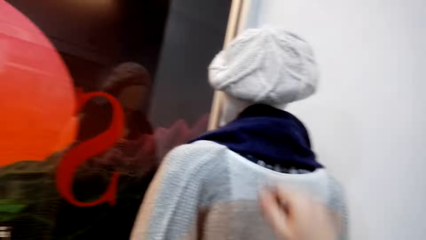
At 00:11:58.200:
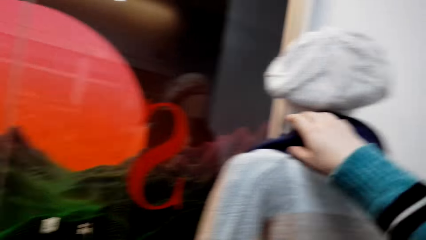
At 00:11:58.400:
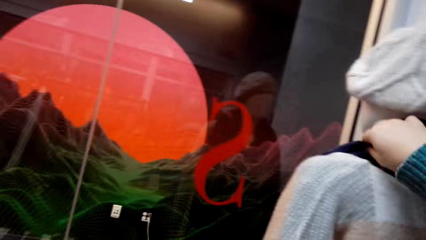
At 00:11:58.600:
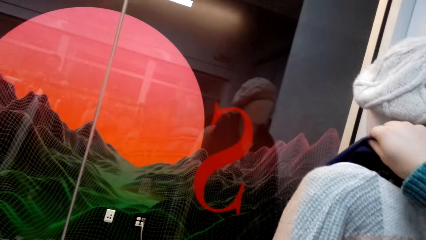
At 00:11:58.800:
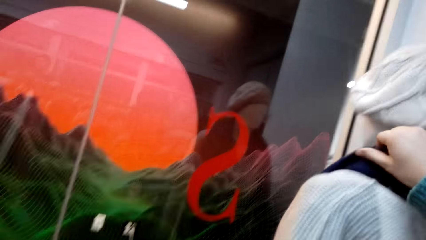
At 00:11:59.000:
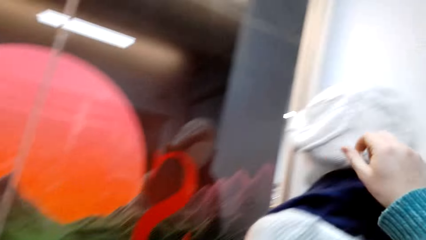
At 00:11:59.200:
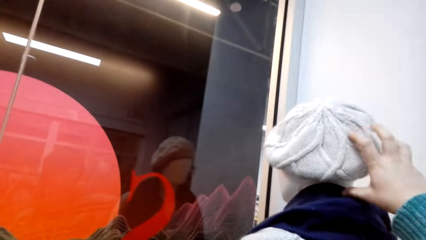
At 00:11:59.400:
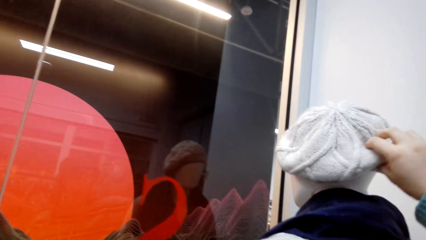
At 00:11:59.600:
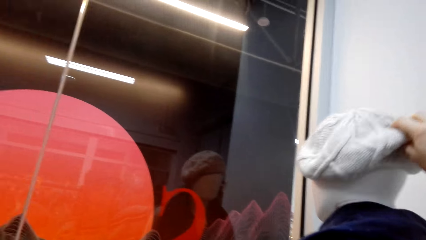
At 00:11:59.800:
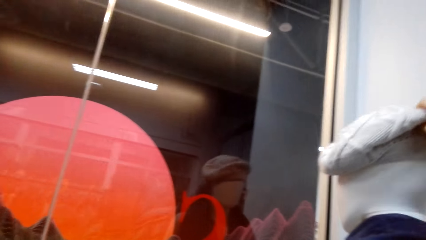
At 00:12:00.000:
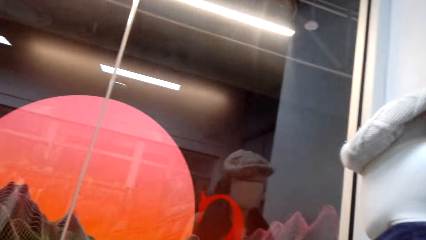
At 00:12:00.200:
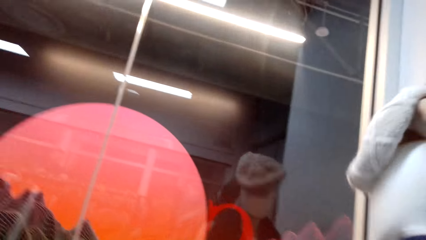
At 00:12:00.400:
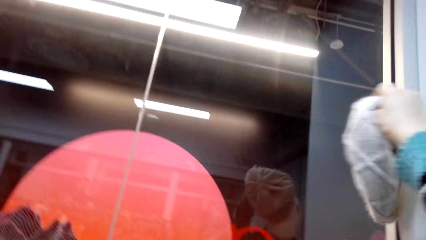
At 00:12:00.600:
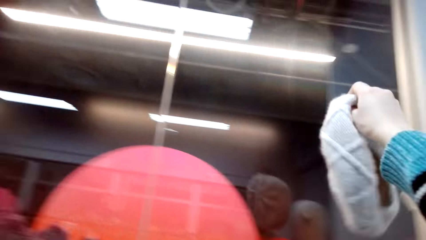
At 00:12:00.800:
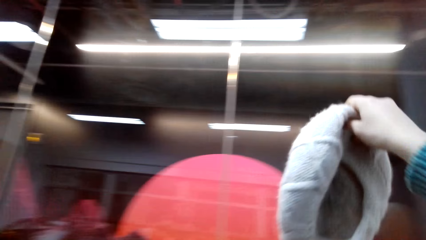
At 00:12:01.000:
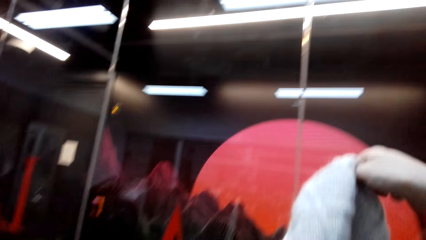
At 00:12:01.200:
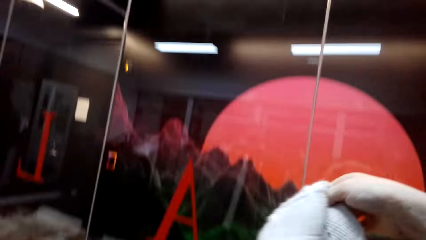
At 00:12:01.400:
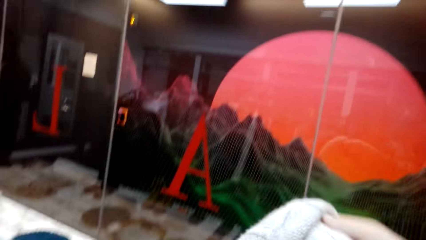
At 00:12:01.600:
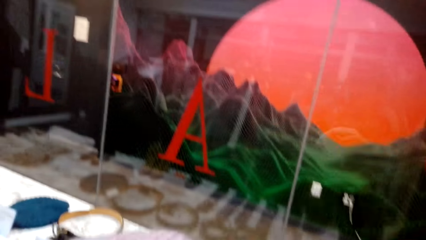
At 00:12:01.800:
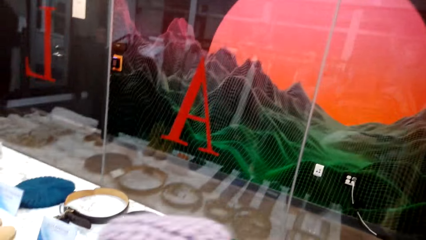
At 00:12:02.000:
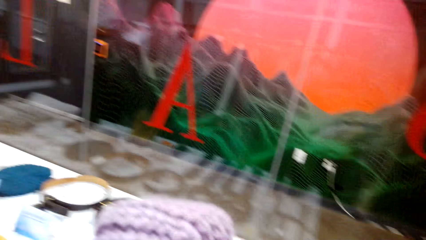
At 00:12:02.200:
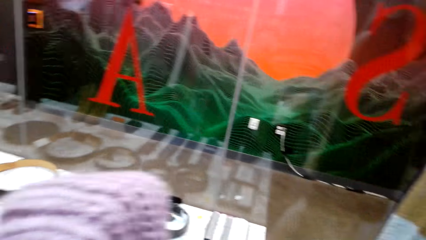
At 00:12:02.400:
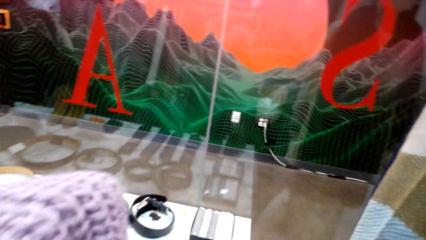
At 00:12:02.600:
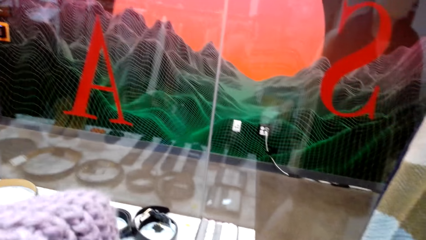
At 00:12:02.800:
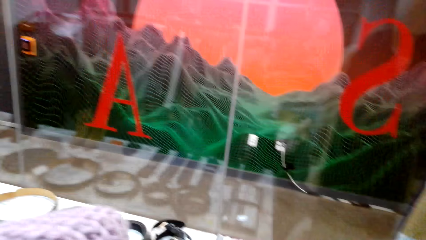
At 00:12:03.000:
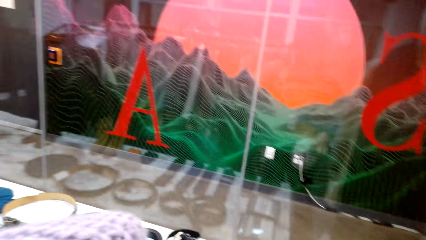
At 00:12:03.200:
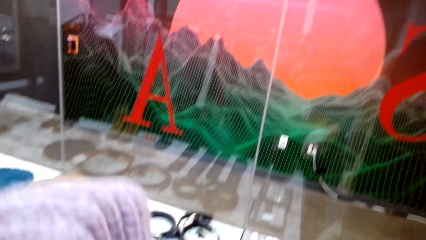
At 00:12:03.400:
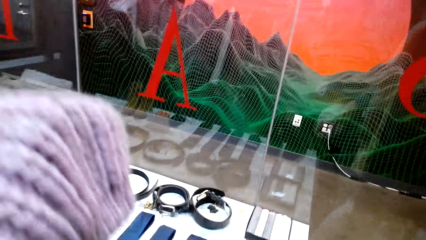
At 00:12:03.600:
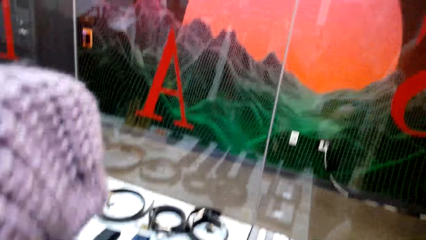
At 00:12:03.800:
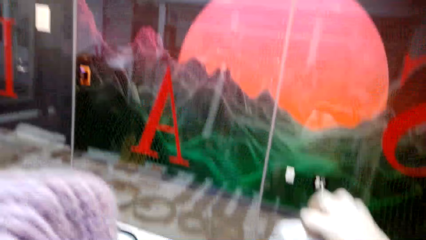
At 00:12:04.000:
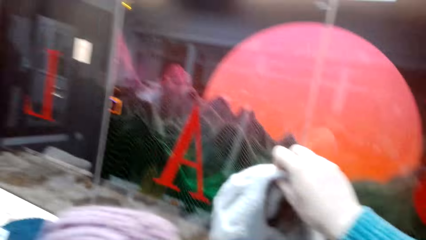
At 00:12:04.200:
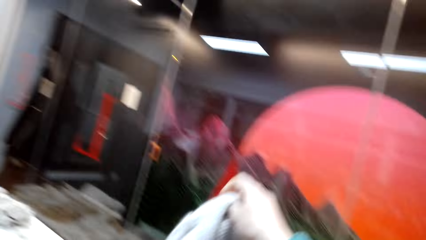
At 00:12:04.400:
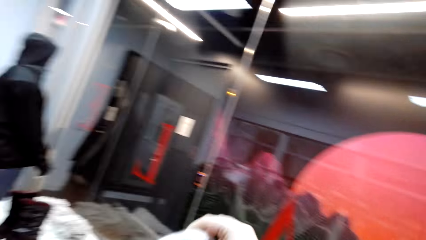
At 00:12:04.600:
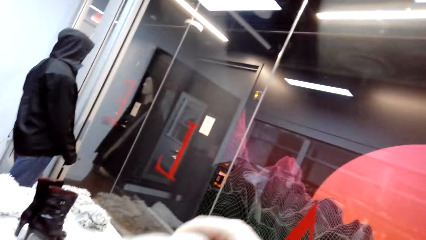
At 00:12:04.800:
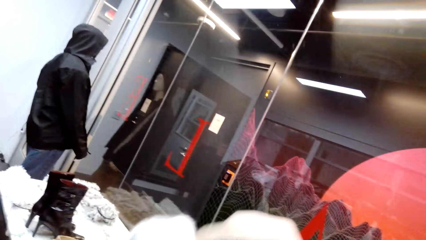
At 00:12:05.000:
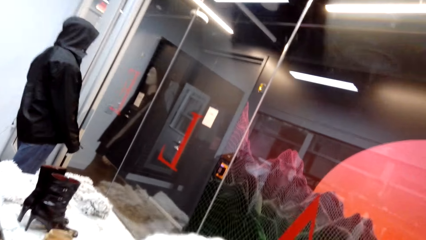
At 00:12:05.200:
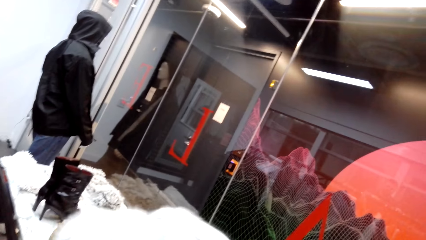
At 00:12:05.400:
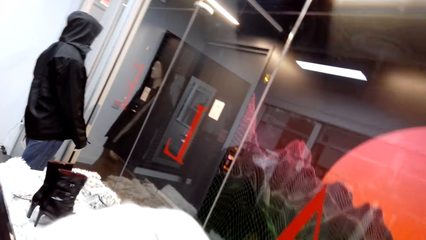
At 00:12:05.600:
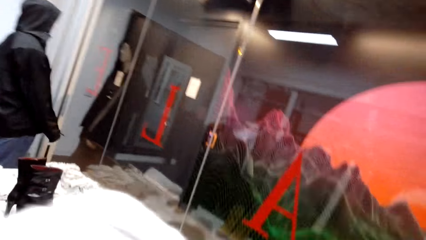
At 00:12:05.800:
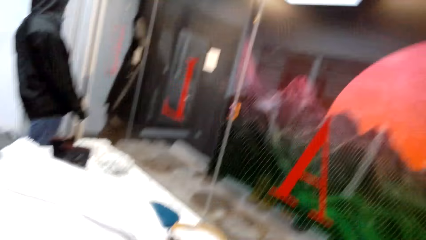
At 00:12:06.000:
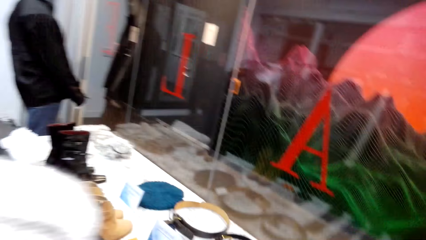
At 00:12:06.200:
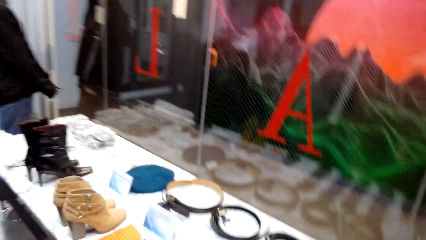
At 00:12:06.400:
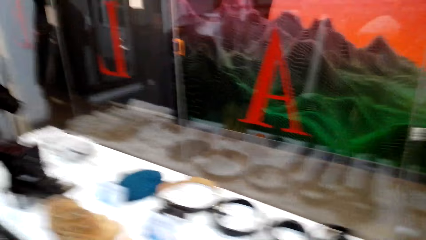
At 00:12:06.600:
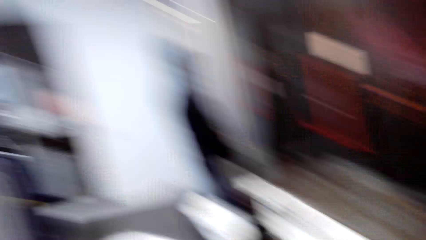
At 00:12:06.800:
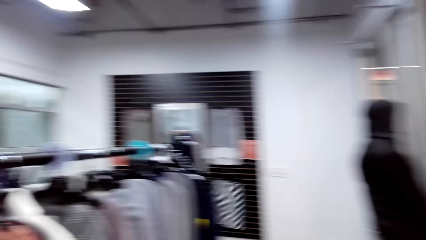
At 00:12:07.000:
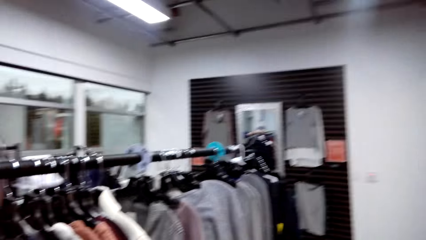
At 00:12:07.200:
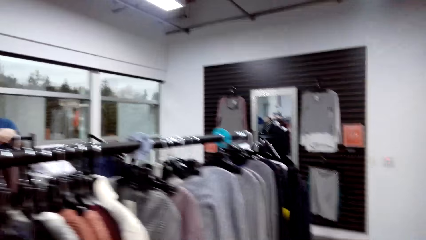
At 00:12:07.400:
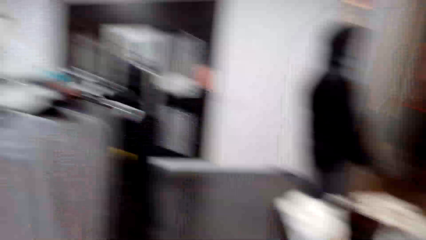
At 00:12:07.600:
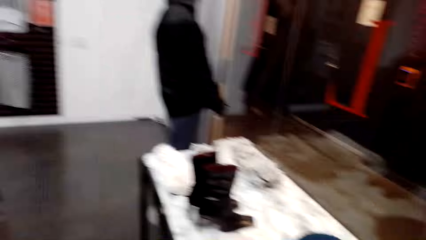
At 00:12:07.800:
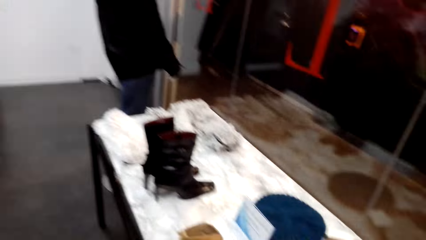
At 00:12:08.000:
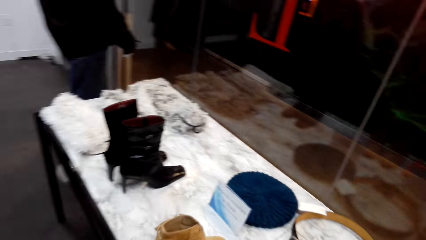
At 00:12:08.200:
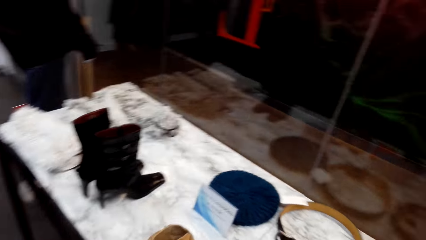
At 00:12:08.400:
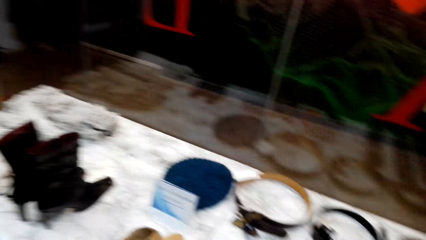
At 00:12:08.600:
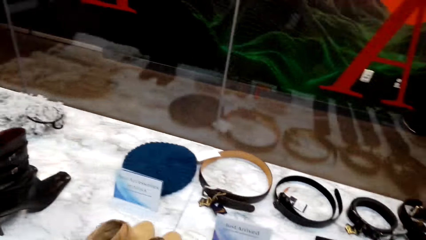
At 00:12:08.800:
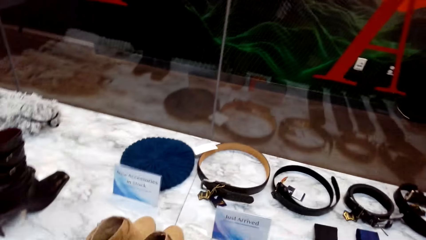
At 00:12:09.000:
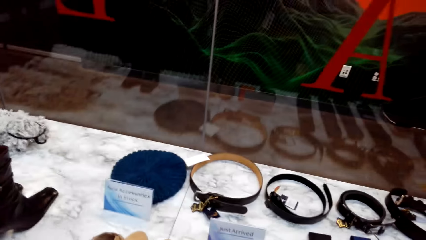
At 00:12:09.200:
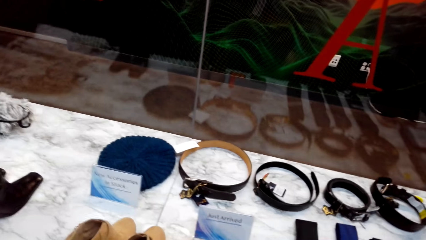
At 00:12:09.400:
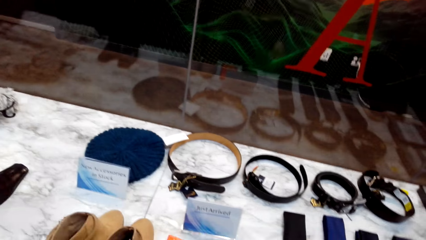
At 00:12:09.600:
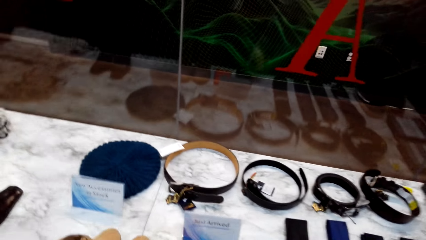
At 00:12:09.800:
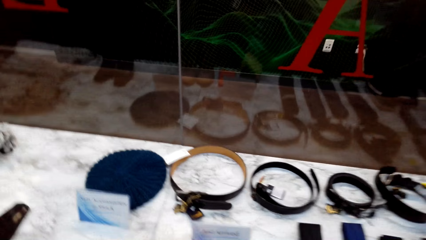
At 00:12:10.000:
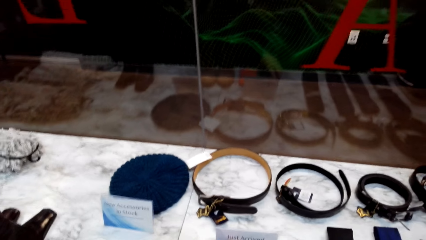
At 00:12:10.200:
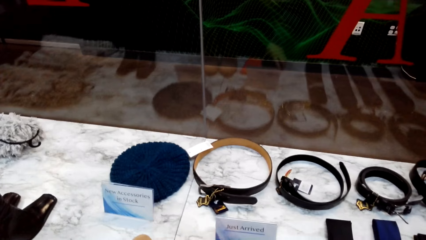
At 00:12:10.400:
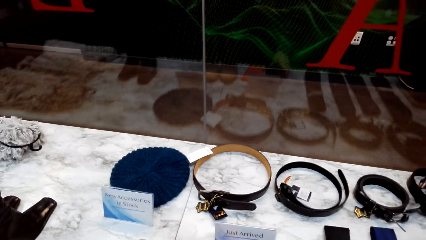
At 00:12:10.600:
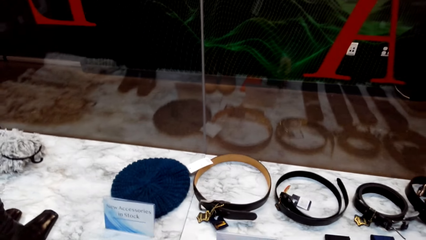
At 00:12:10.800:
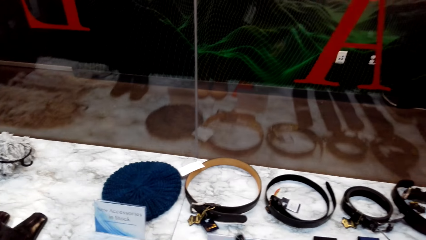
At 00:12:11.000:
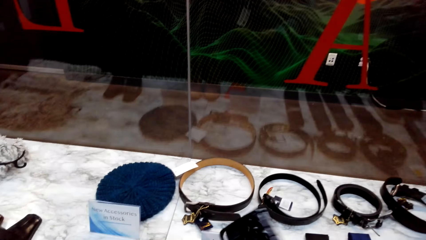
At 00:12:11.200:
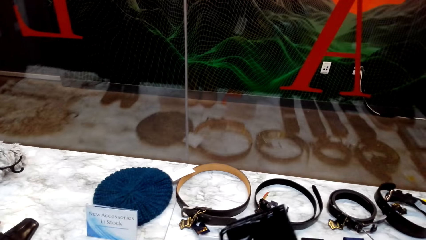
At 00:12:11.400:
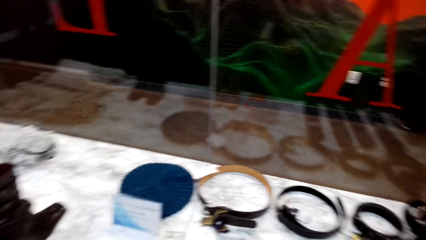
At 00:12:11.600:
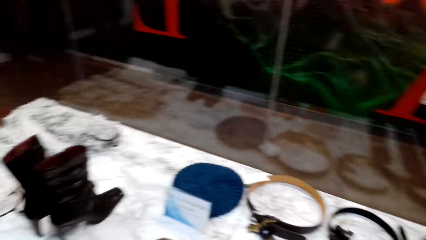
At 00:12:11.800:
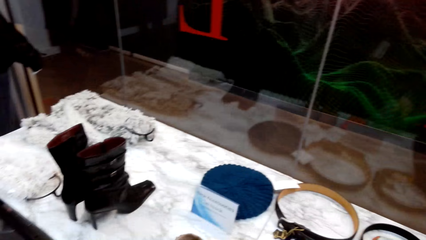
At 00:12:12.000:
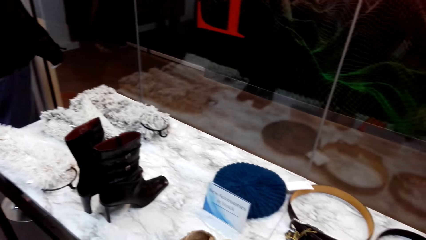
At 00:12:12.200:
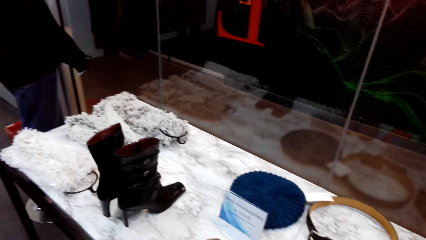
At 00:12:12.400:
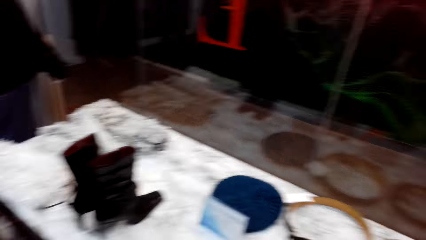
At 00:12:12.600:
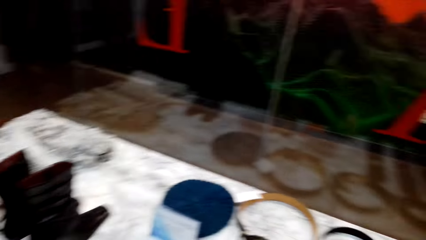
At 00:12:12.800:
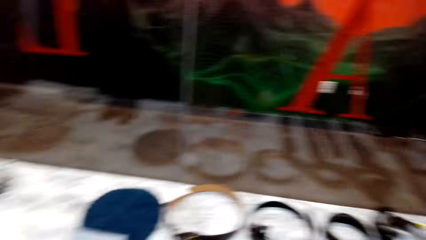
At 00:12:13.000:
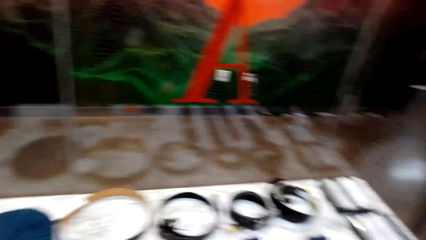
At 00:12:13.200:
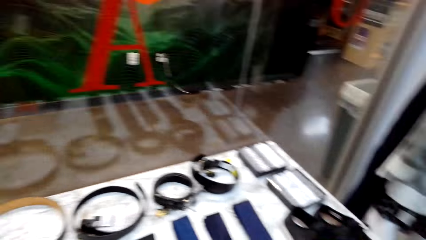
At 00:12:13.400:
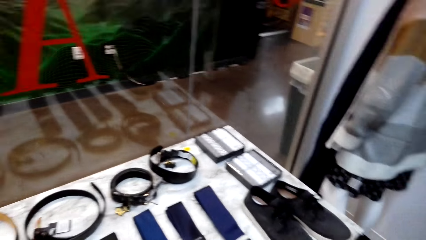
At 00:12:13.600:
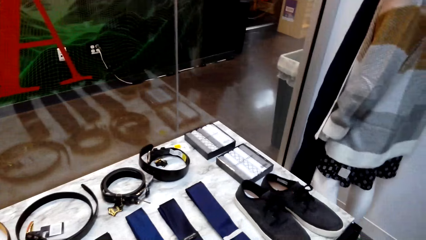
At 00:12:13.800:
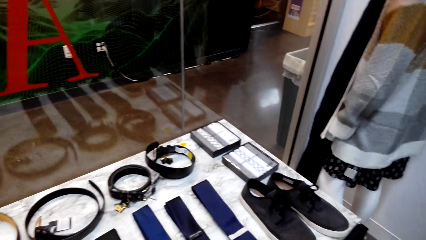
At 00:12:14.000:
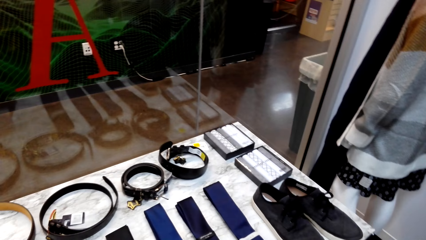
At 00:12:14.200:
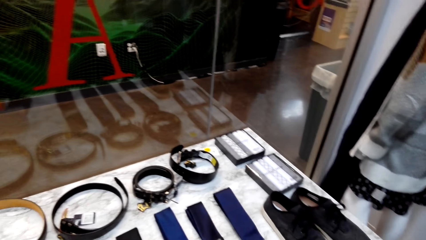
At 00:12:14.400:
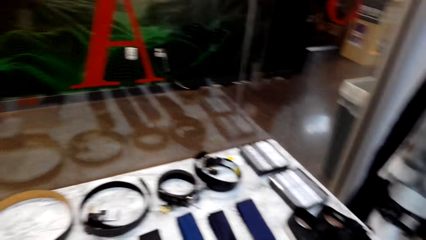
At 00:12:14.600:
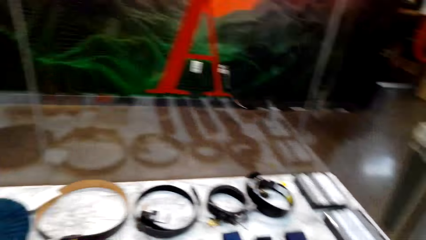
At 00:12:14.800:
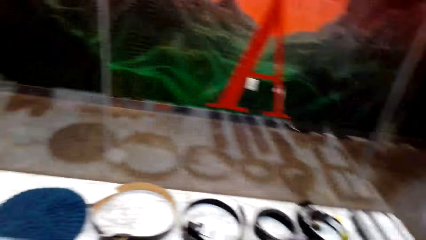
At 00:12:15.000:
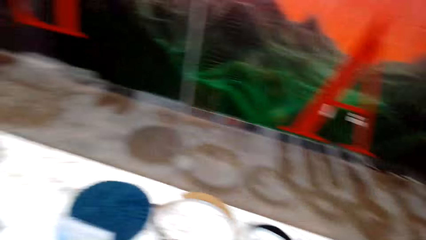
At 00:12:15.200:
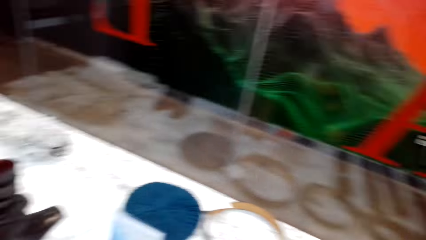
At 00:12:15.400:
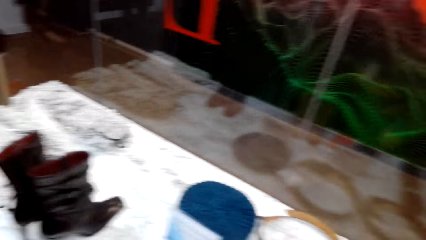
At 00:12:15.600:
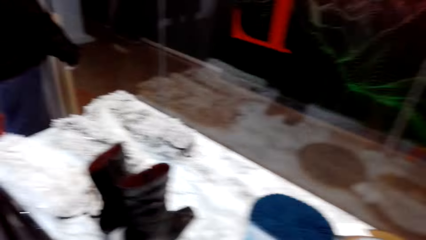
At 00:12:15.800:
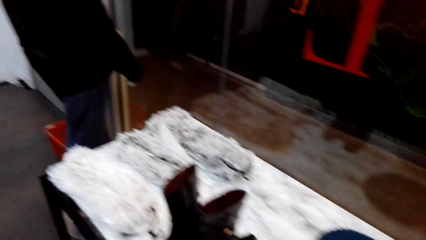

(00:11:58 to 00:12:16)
The camera wearer touches the scarf. They pick the winter cap from the mannequin. They place the winter cap on the left hand. They walk around the store. They pick something from the table. They look around the store. They look at the belts.
